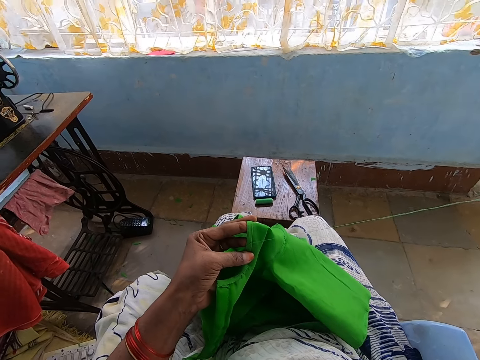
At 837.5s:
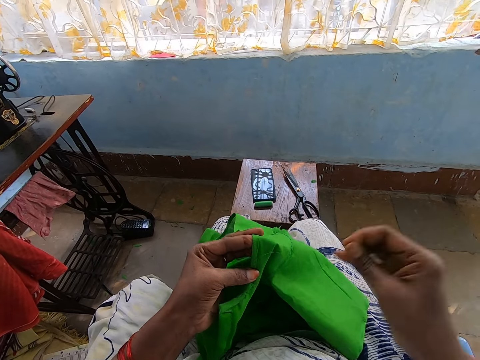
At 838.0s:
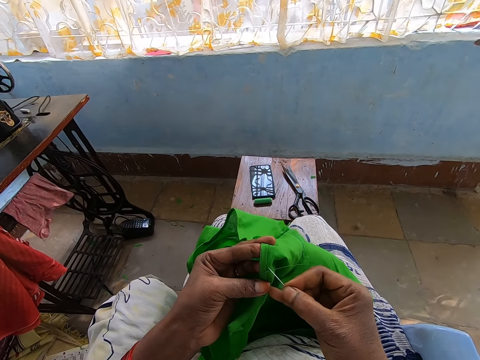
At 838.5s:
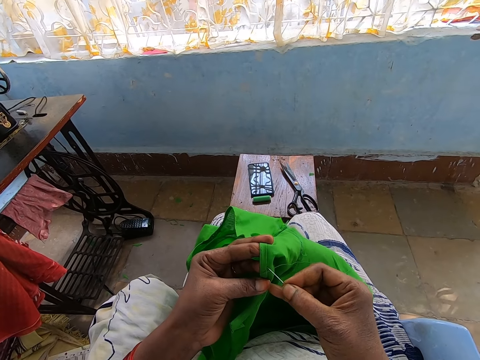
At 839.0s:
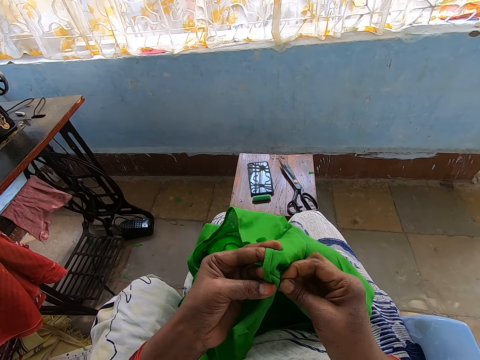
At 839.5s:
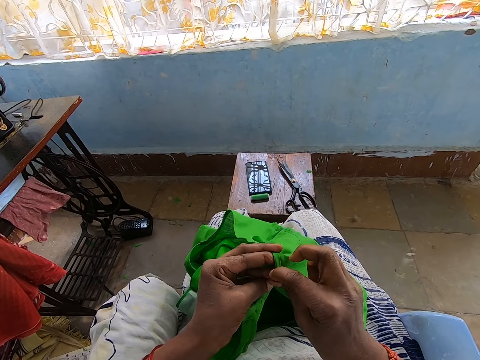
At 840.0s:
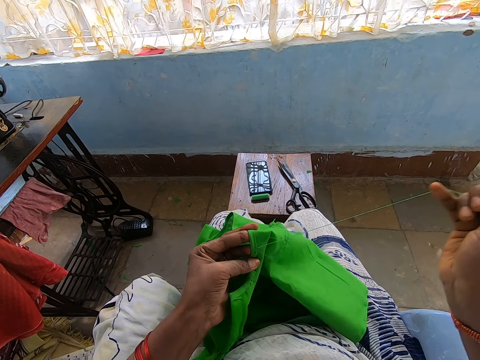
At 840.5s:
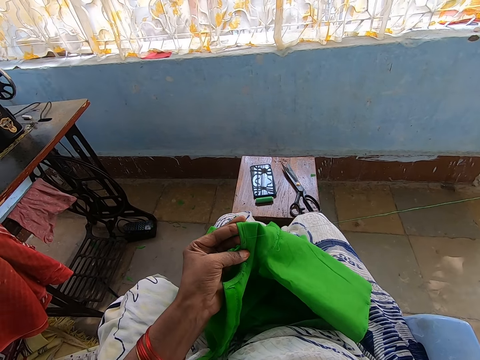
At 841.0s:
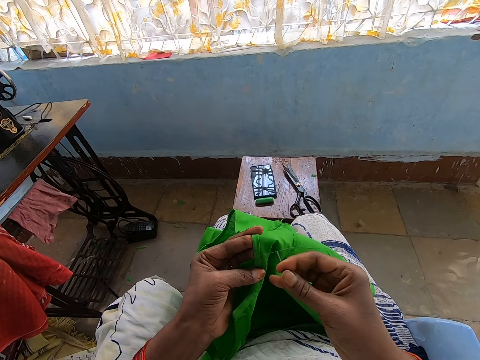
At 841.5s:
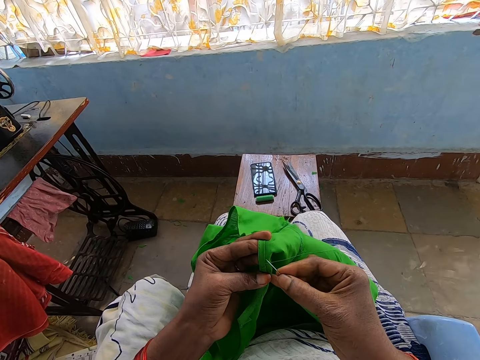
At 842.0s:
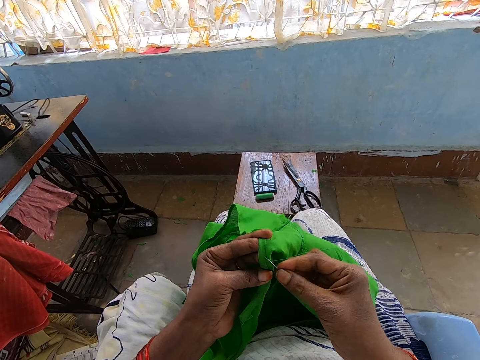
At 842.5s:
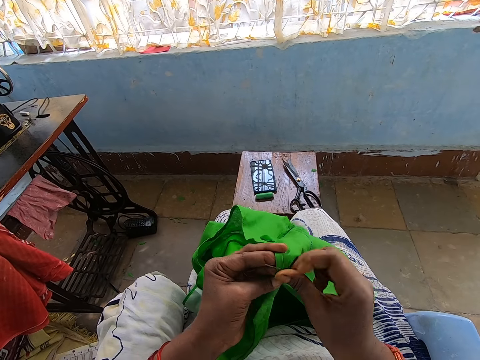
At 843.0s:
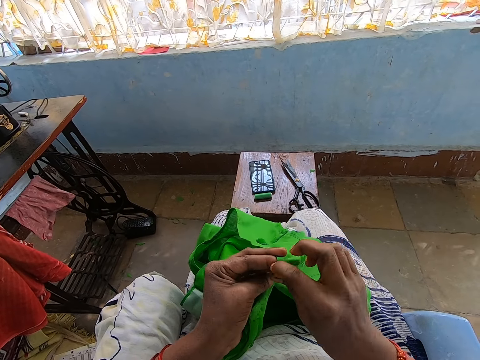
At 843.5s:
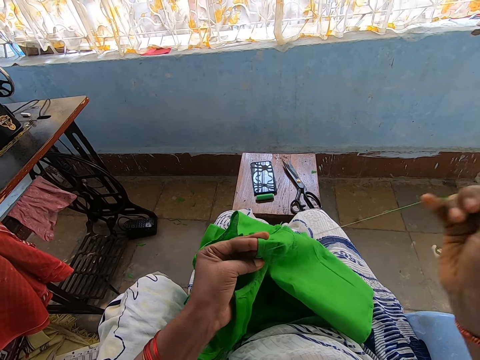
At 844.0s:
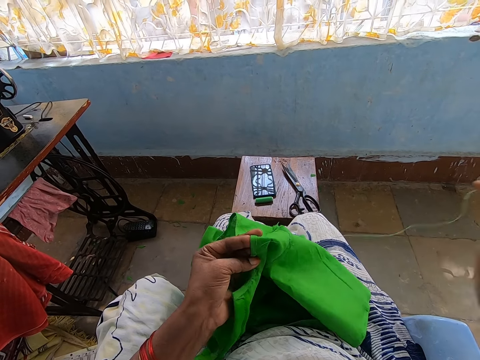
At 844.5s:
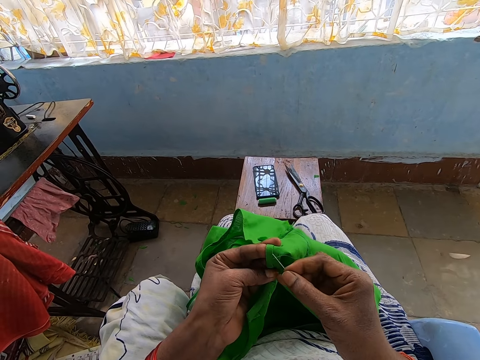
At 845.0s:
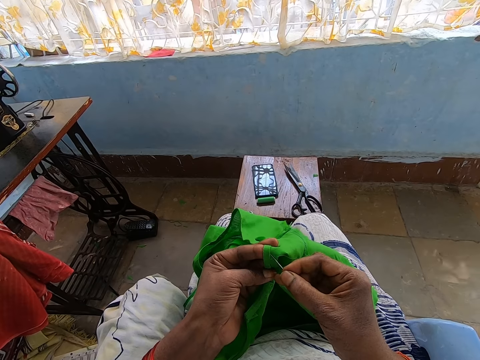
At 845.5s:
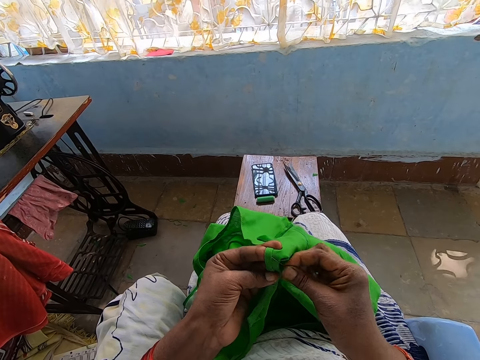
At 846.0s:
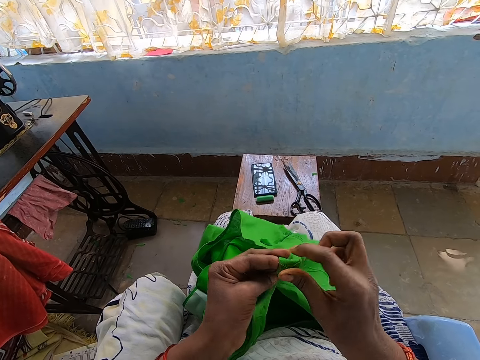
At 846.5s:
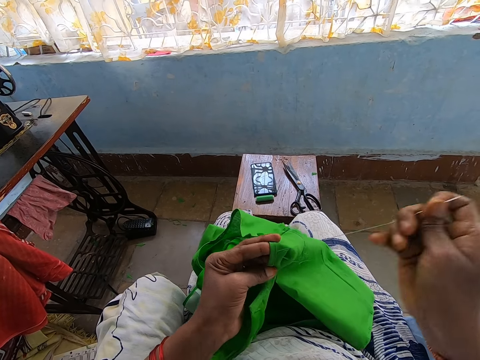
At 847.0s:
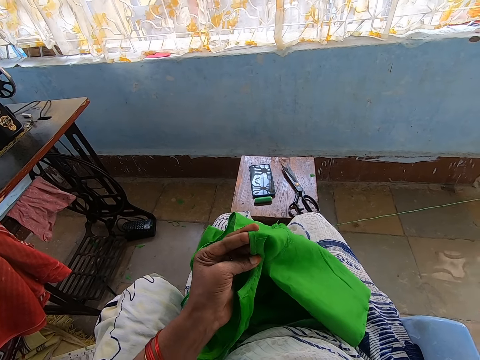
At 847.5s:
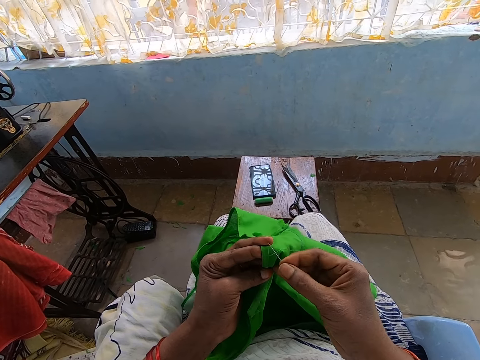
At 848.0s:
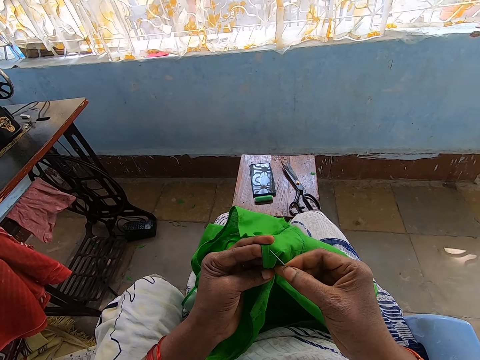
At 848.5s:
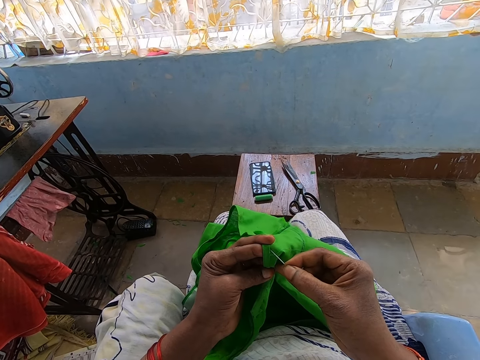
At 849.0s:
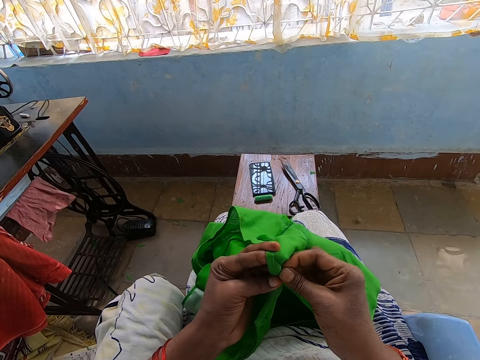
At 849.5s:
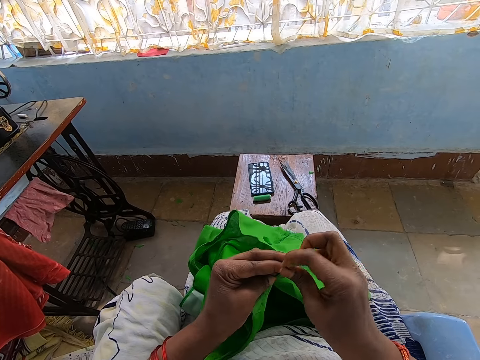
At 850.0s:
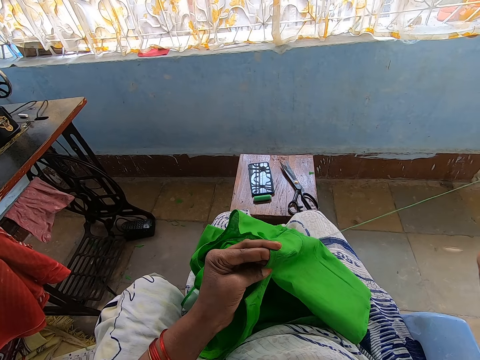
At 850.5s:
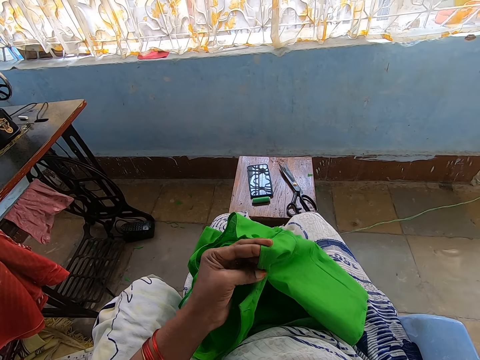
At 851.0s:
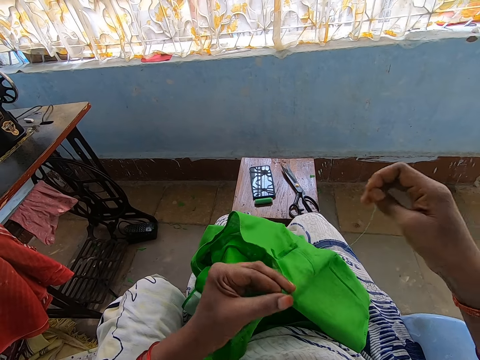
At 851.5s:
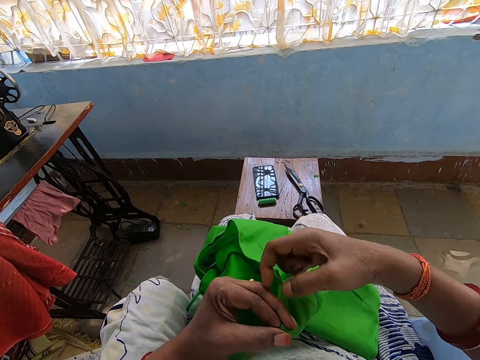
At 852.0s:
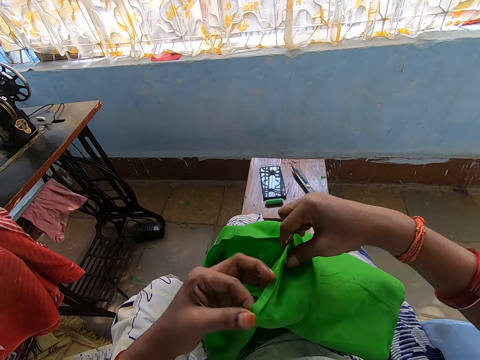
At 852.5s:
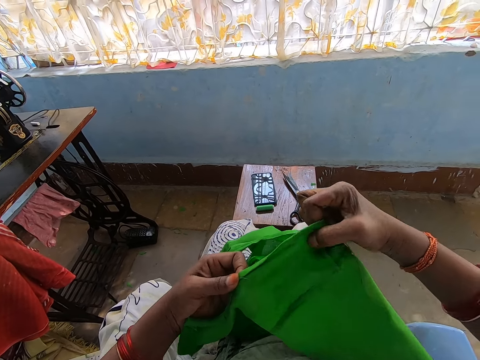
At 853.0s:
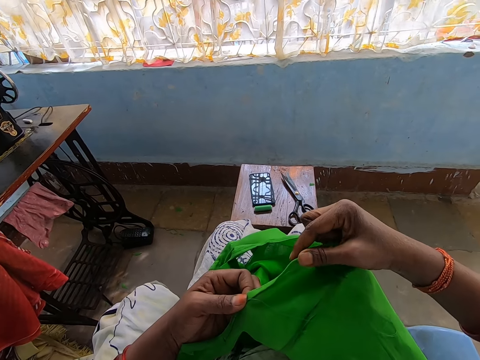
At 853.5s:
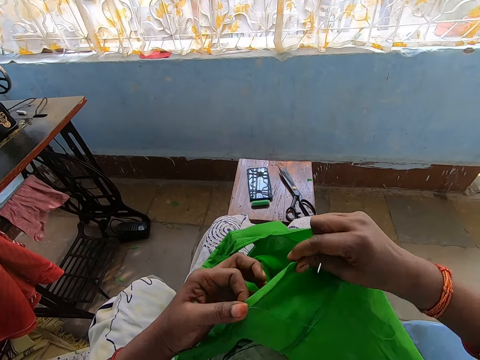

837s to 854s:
The camera wearer continues to stitch.

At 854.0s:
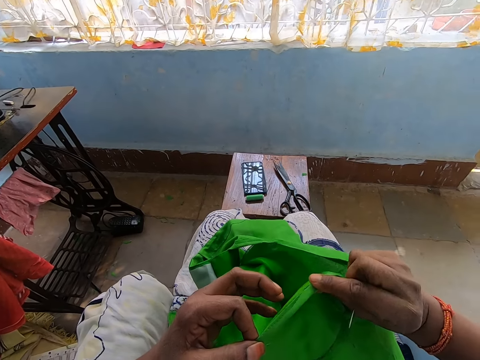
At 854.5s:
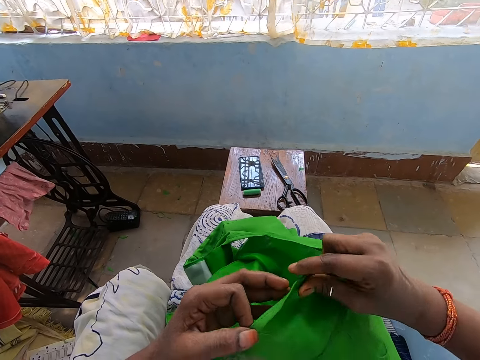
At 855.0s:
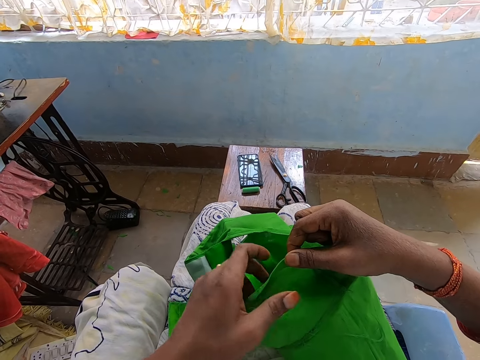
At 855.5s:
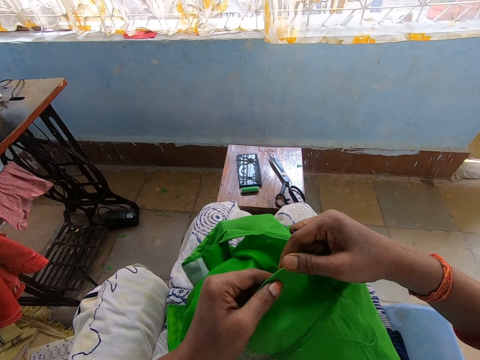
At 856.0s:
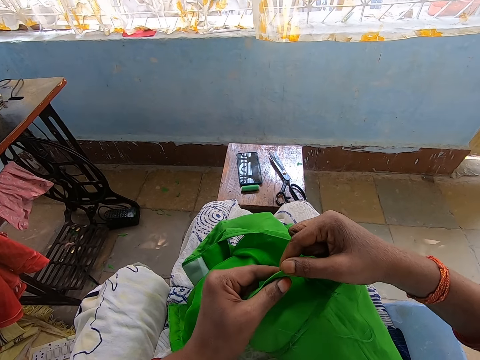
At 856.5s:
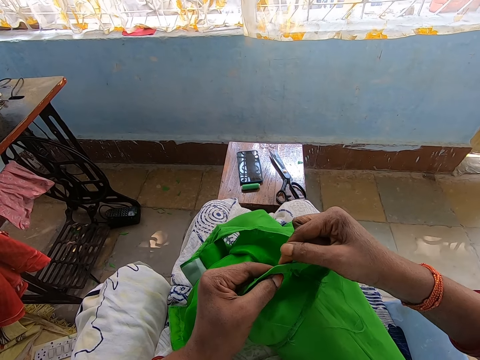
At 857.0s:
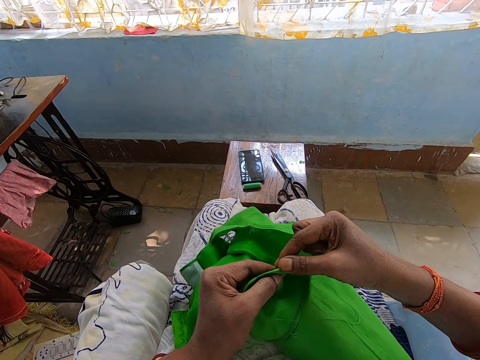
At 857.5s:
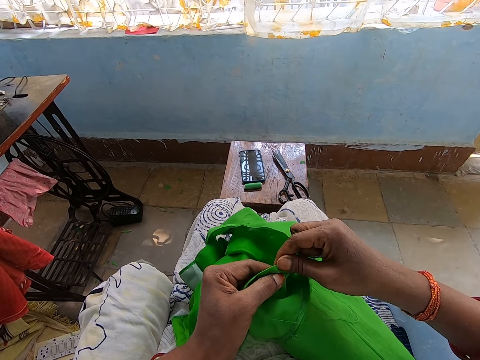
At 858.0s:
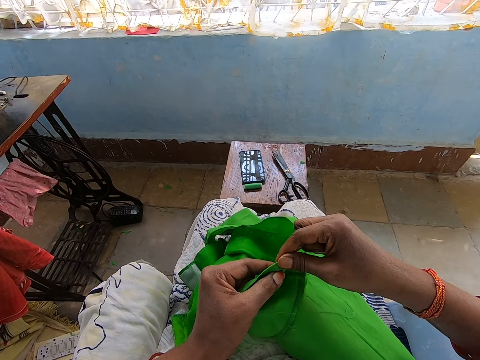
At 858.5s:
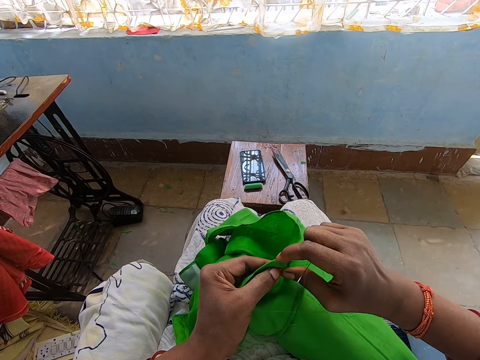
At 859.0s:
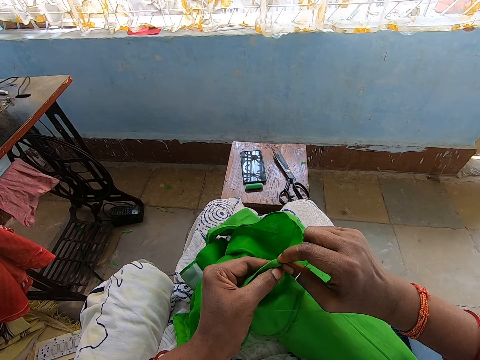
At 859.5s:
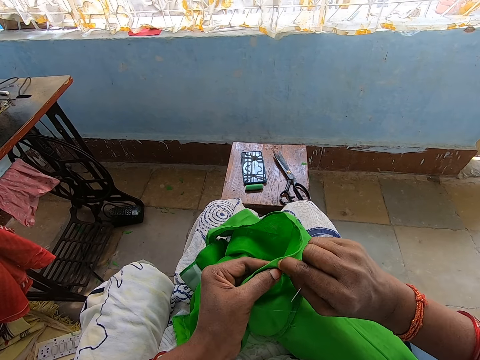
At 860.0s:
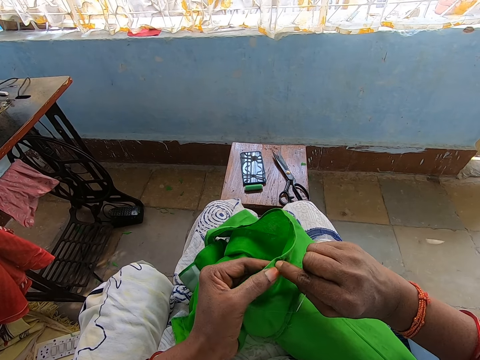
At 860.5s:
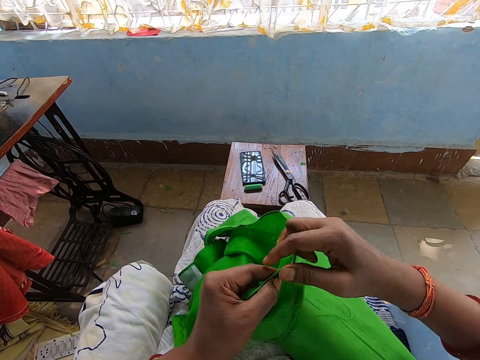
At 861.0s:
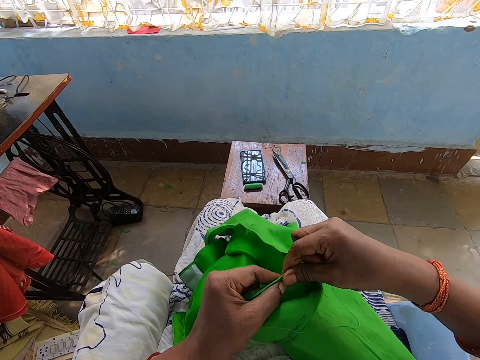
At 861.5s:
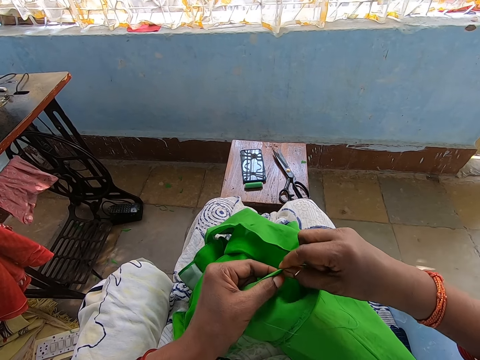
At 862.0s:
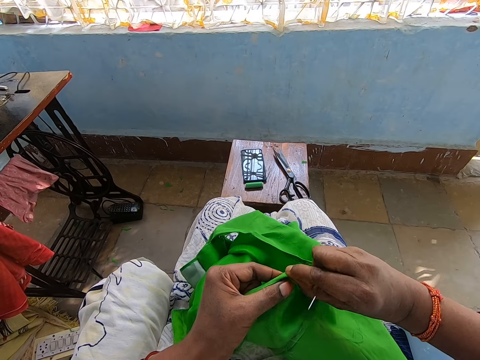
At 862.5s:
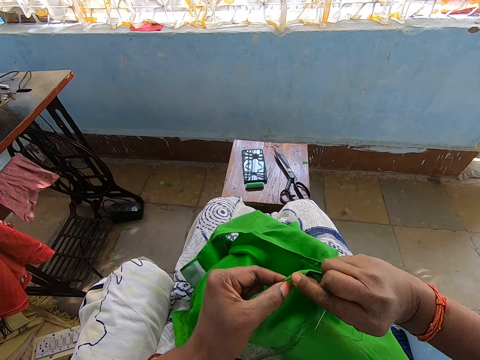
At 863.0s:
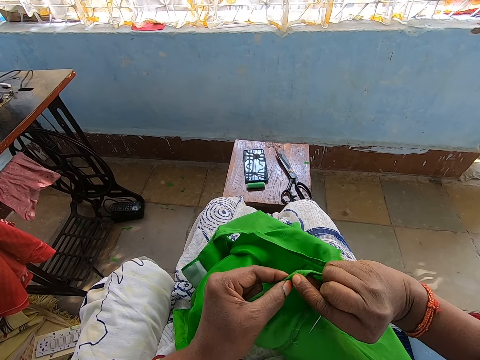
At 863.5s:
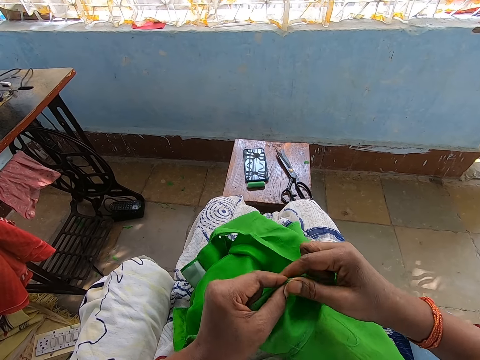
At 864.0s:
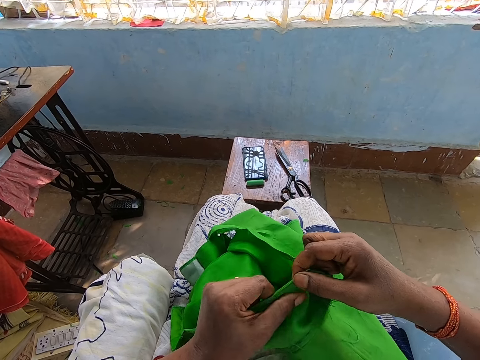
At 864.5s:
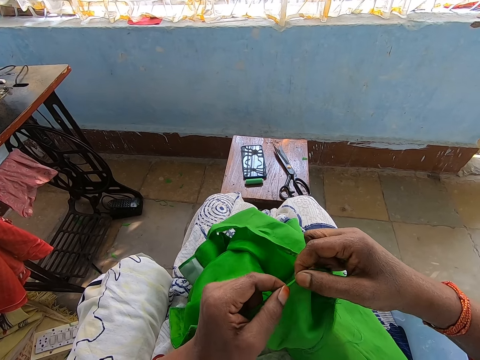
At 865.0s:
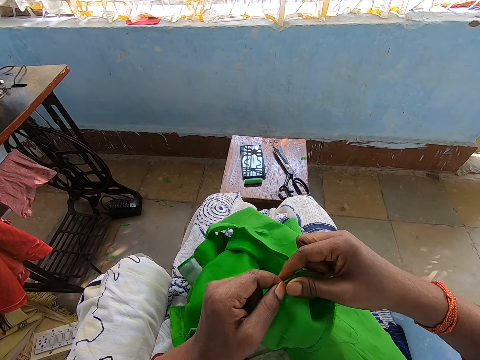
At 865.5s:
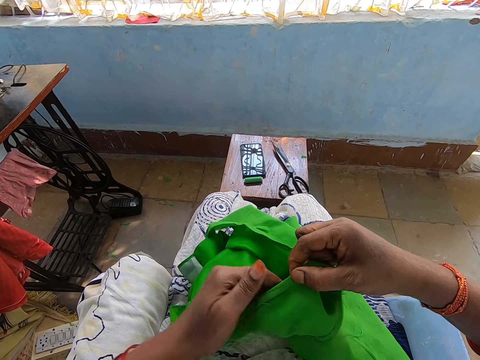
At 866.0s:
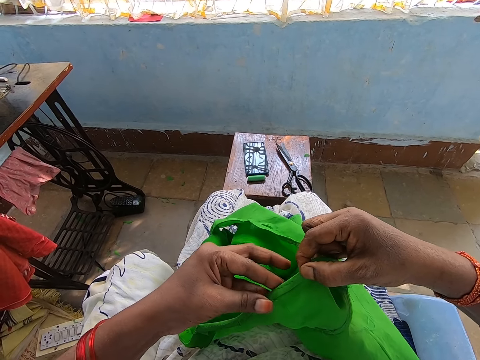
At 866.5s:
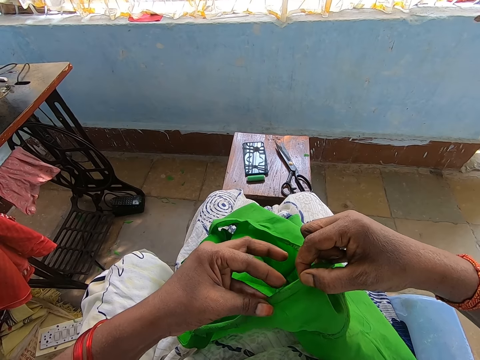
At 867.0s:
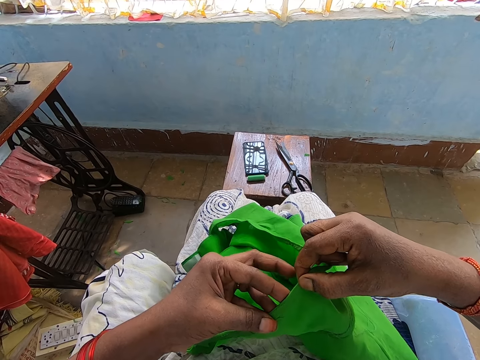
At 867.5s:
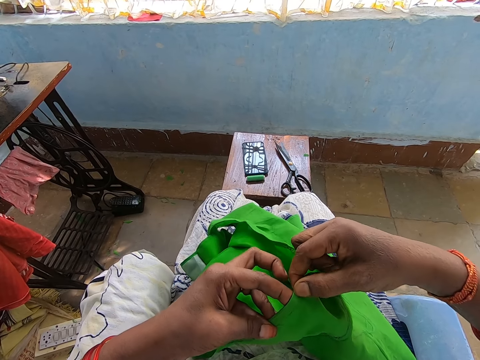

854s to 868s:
The camera wearer folds at the edge.
